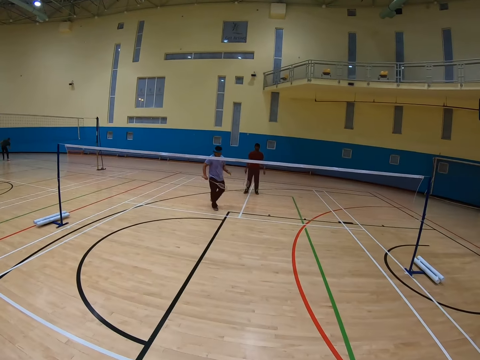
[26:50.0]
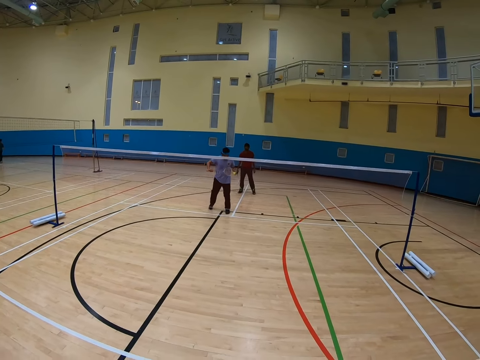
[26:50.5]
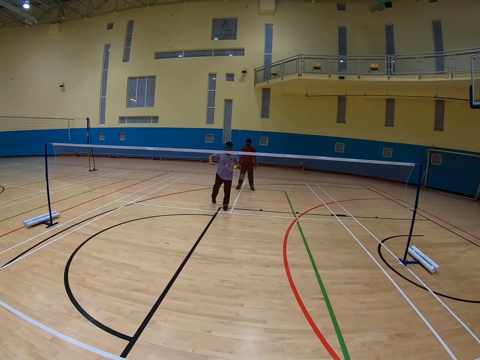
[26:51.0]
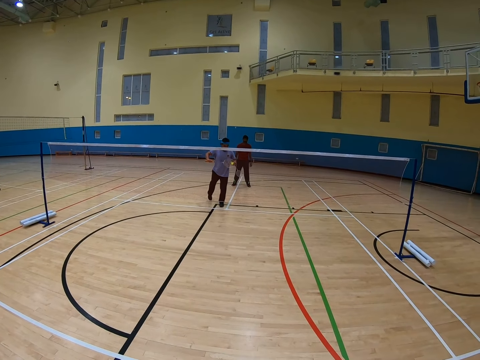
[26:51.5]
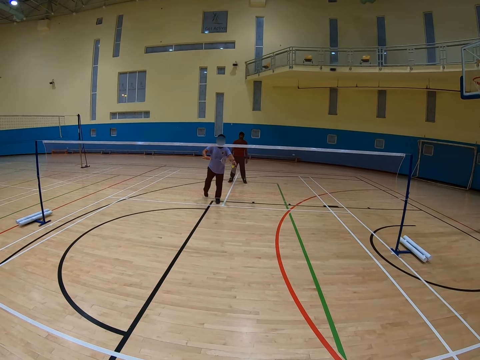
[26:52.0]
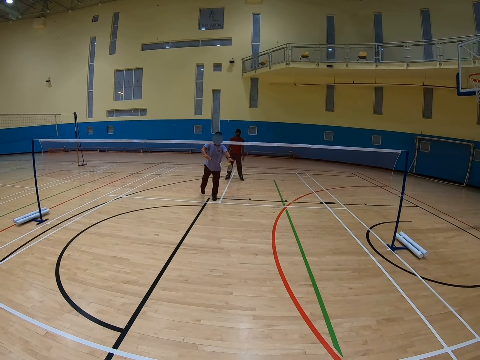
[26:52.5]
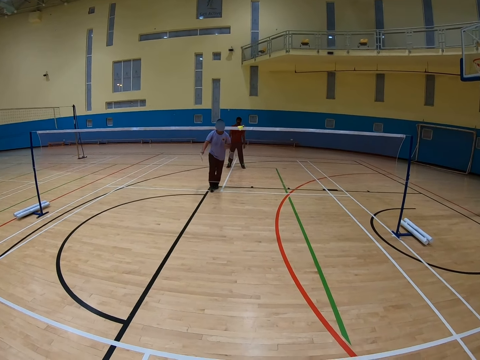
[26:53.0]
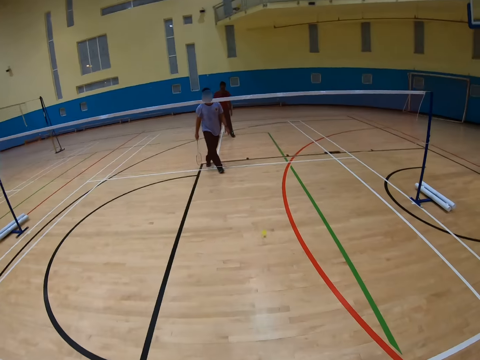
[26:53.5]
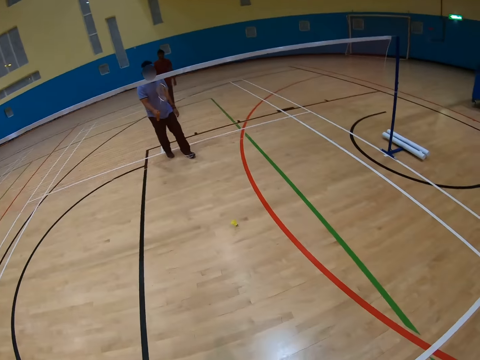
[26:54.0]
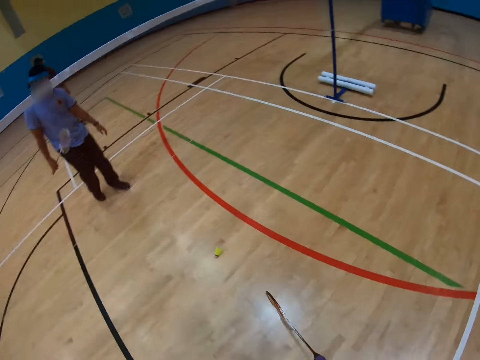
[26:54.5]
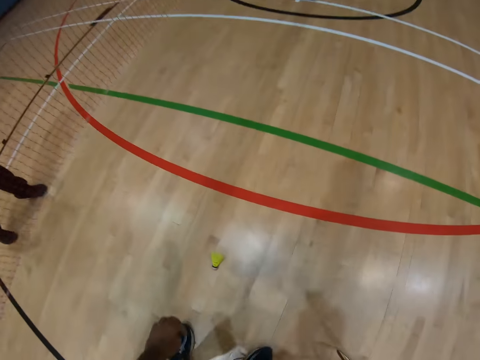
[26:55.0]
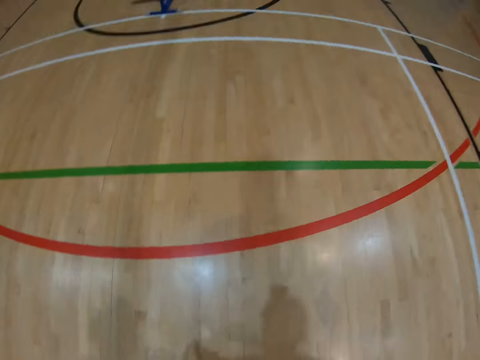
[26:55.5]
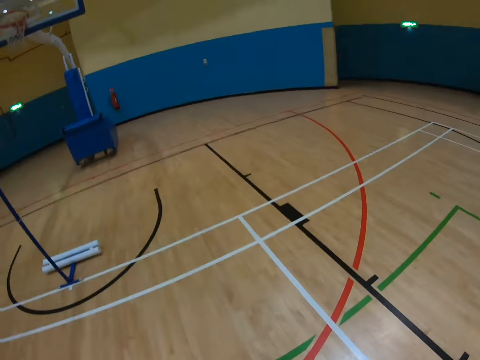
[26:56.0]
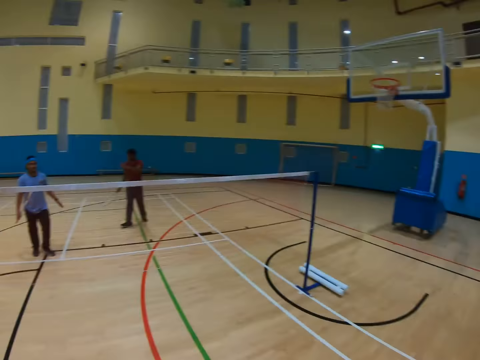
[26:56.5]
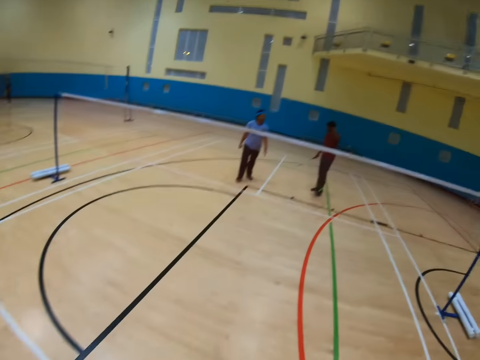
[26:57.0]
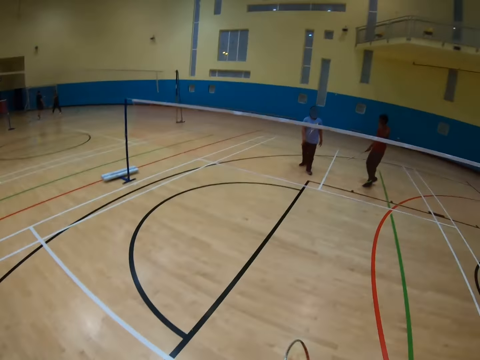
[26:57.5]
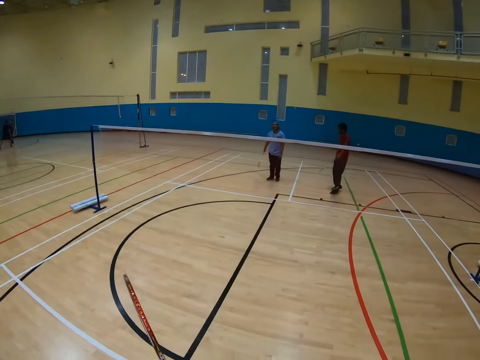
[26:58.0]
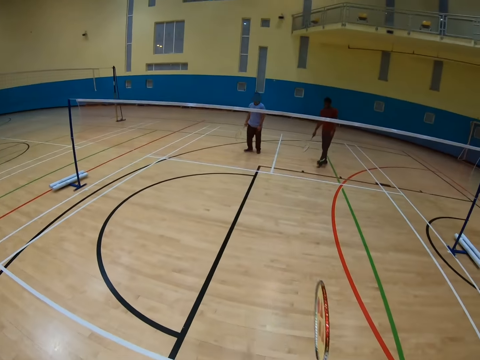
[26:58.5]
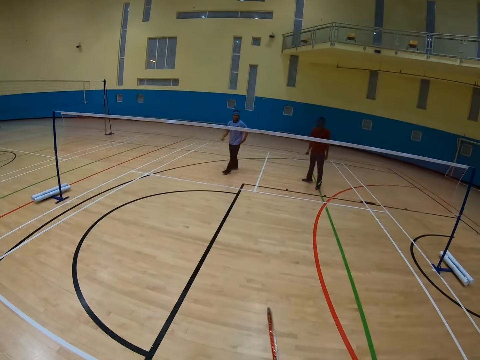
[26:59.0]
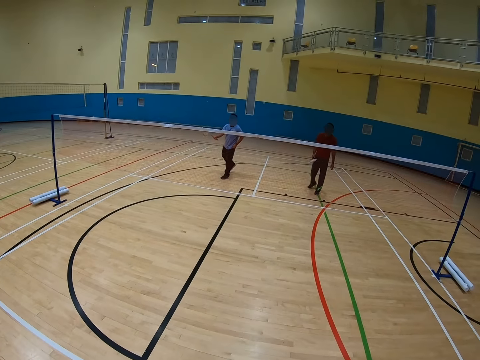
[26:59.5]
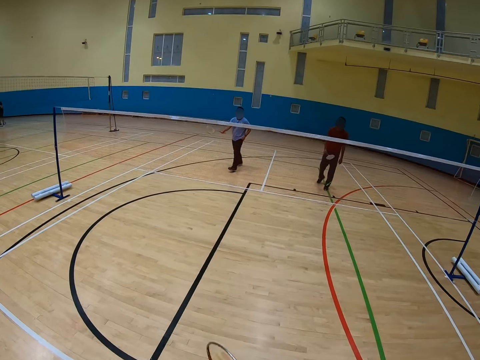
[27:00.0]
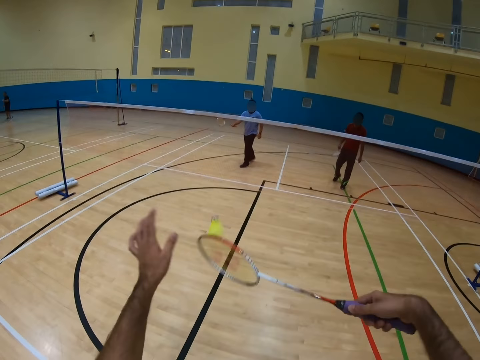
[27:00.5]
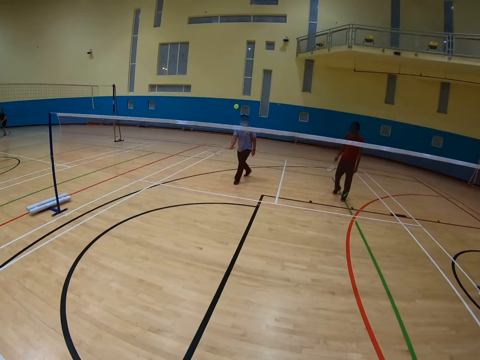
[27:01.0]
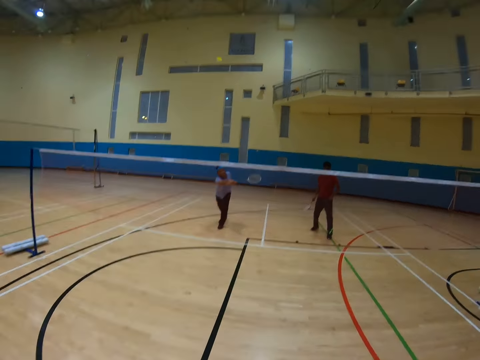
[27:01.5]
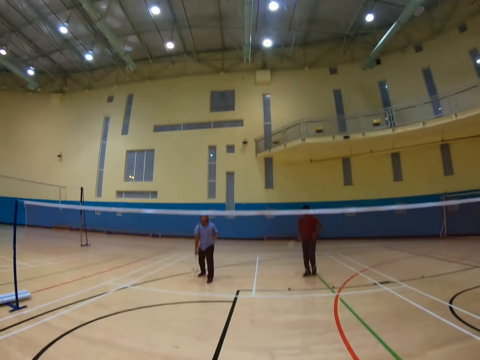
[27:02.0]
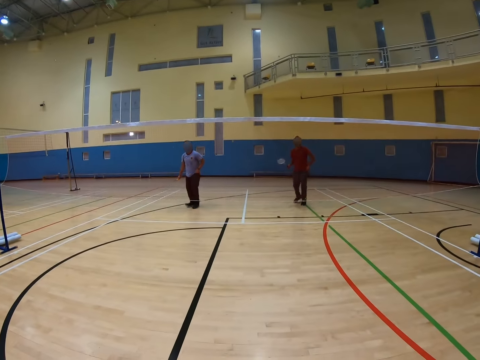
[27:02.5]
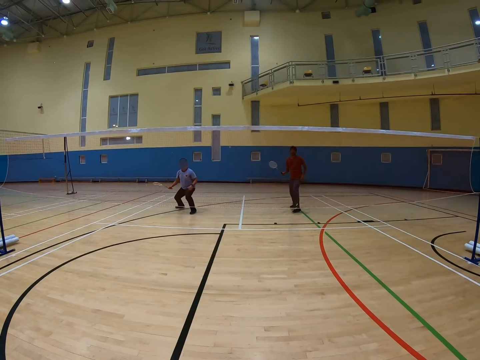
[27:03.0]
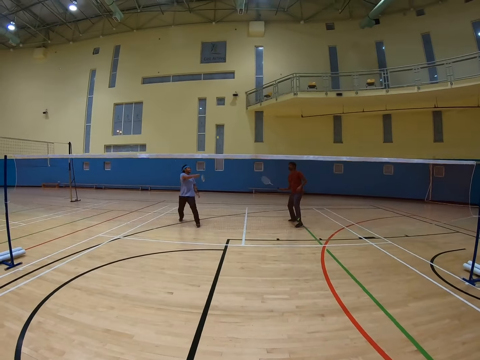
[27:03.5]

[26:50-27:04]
The camera wearer plays badminton. A man hits the shuttlecock. The camera wearer picks up the shuttlecock. They hit the shuttlecock and play badminton. The man hits the shuttlecock.

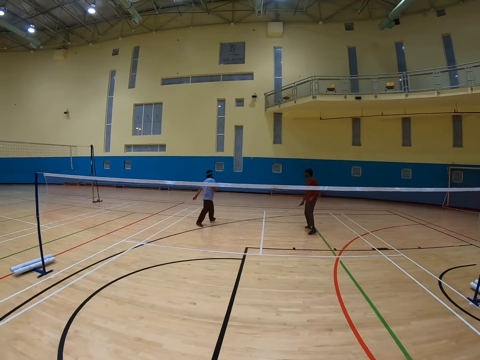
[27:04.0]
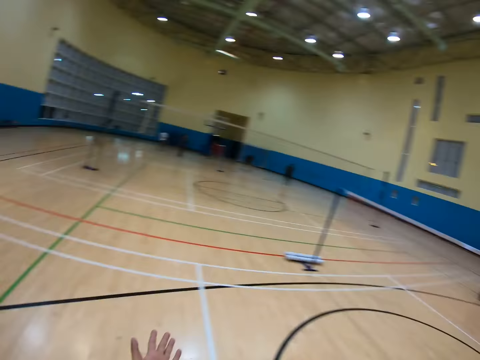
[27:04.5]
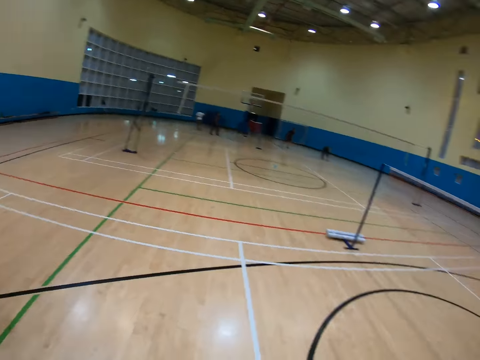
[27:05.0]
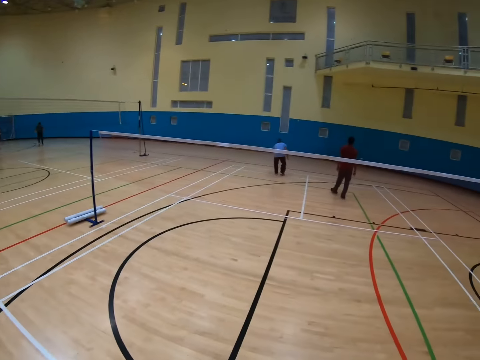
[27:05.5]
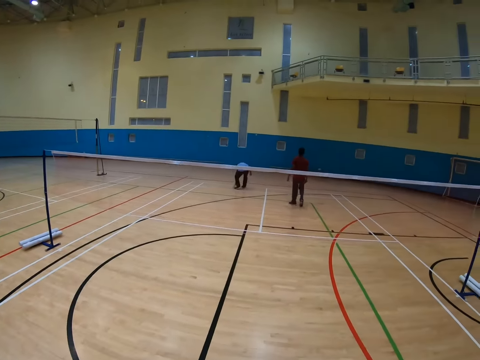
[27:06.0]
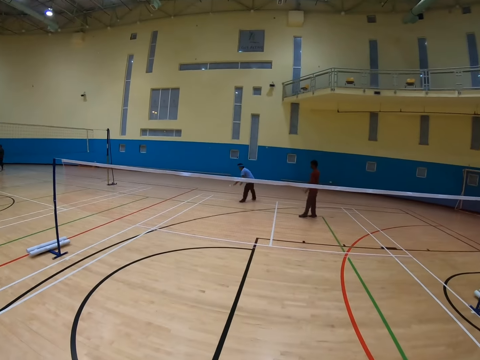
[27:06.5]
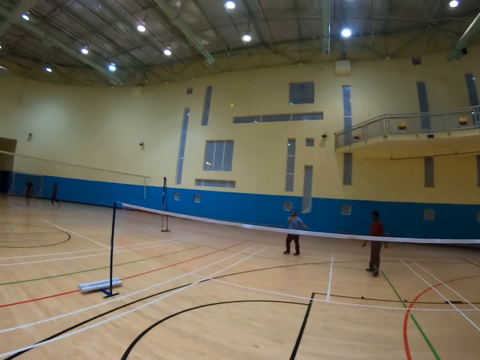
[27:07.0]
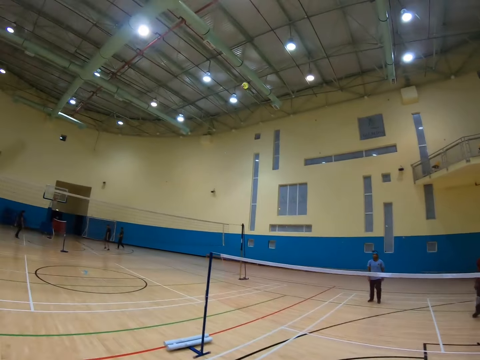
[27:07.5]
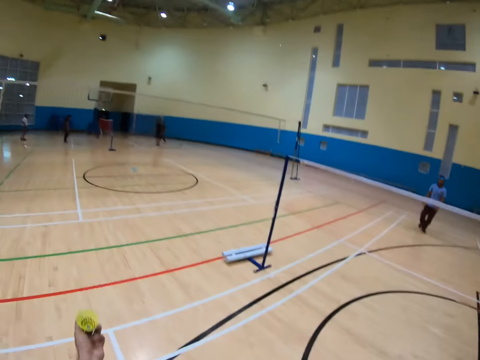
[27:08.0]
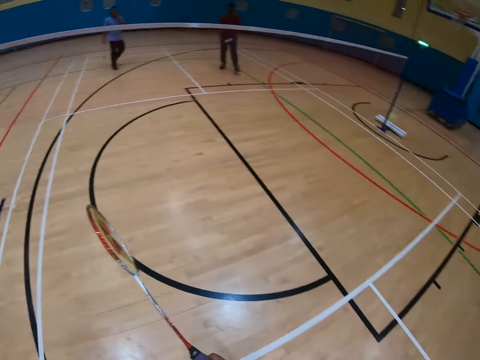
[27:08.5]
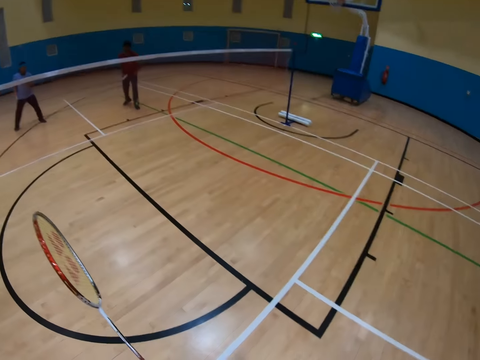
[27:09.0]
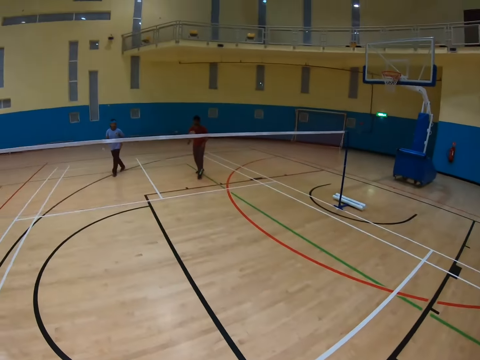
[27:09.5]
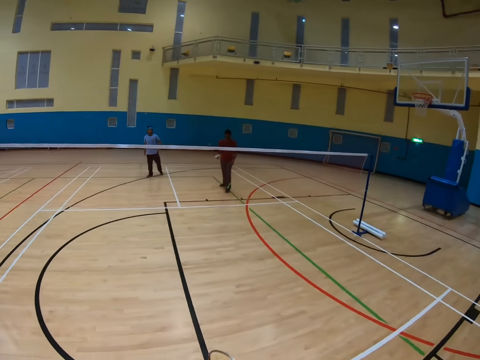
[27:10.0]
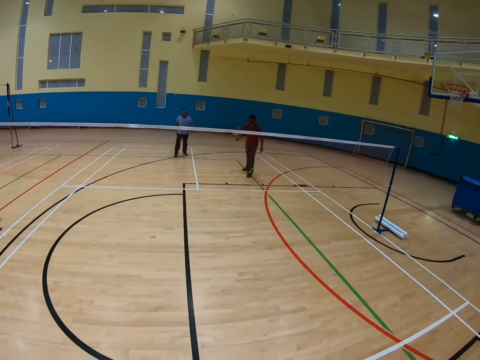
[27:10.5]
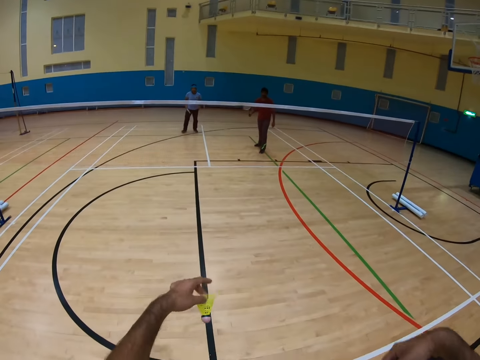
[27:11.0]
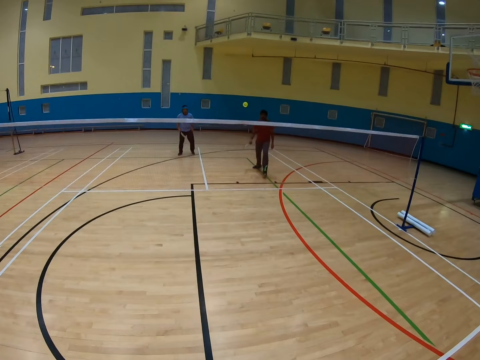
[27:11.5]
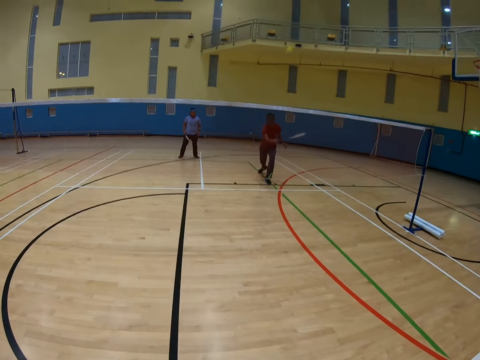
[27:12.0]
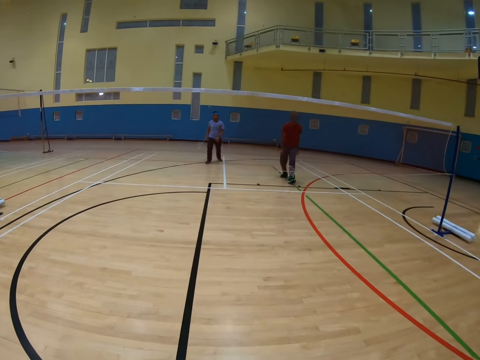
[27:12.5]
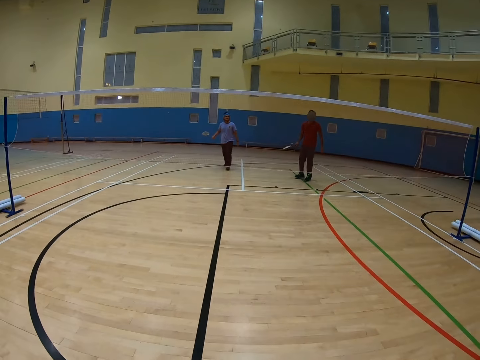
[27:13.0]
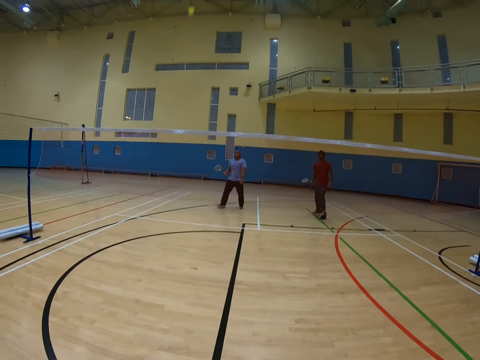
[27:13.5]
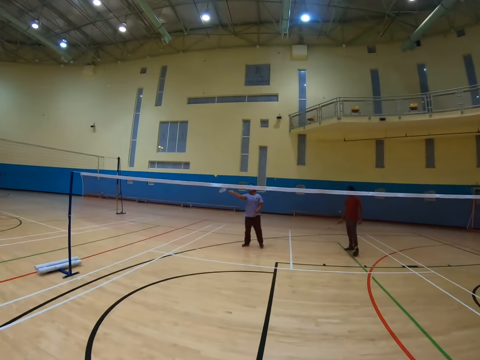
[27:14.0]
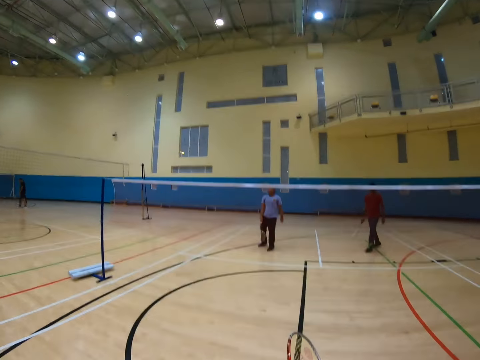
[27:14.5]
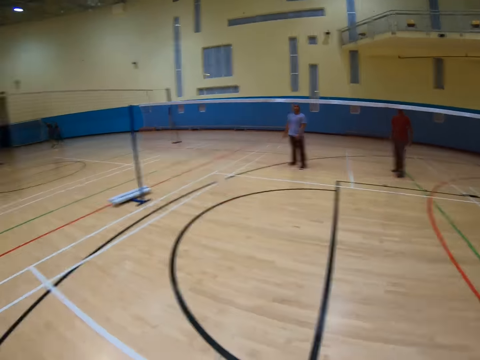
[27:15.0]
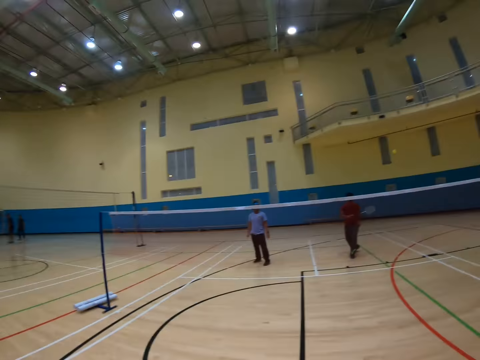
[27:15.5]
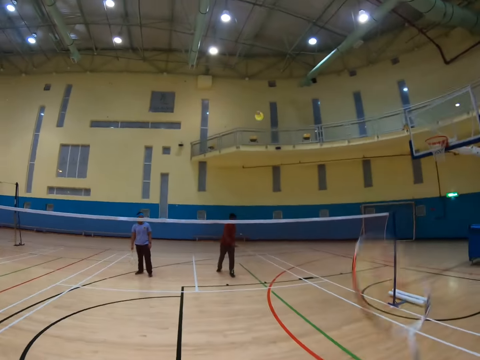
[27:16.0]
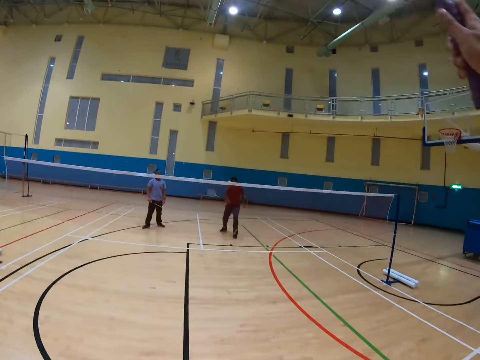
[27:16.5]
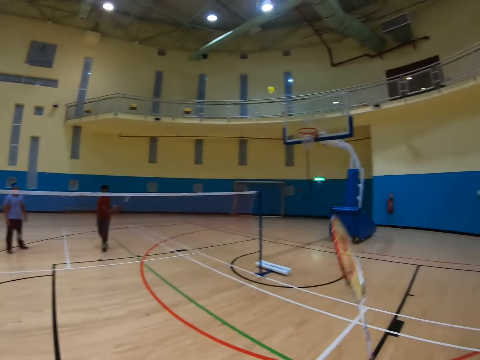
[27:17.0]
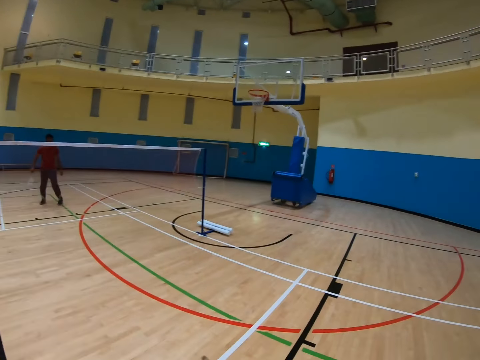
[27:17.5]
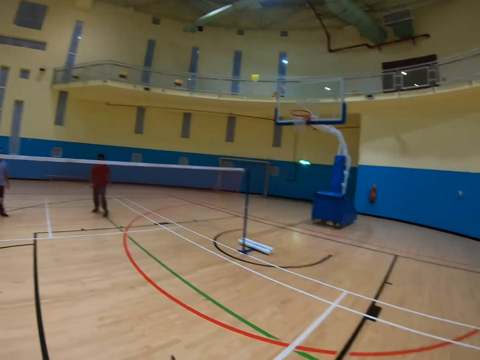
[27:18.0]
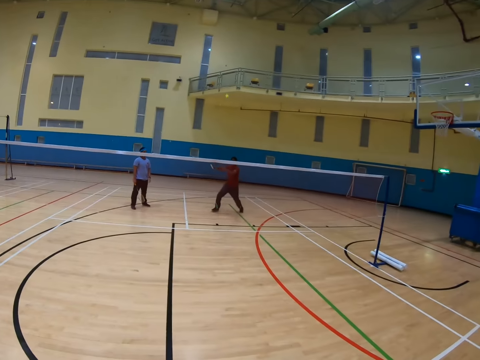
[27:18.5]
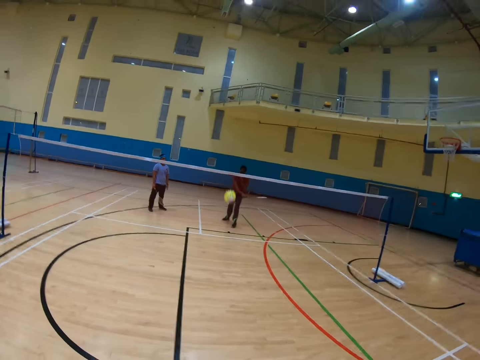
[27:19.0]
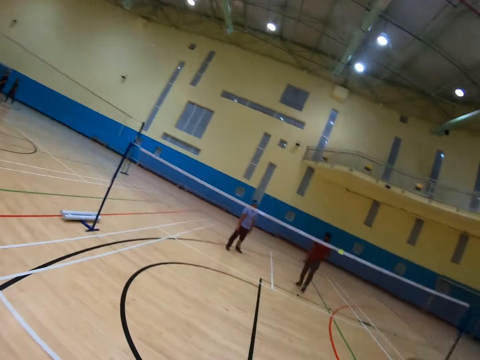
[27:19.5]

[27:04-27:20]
A man walks in the badminton court. The man picks up the shuttlecock and hits the shuttlecock. The camera wearer catches the shuttlecock. They hit the shuttlecock. Another man hits the shuttlecock. The first man hits the shuttlecock. The camera wearer hits the shuttlecock. The other man hits the shuttlecock.
